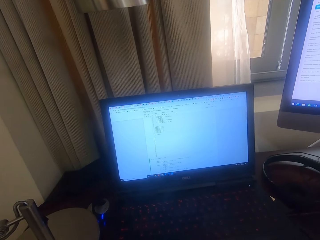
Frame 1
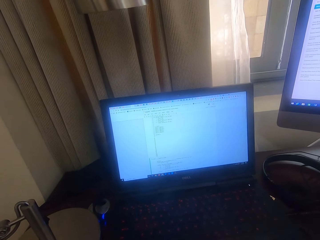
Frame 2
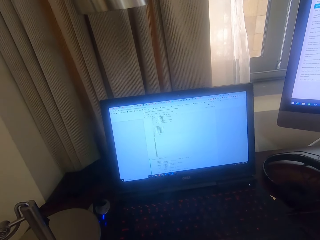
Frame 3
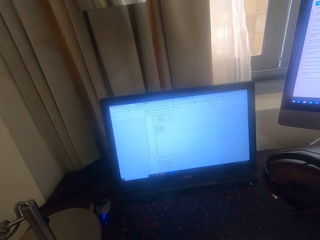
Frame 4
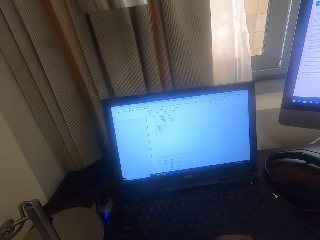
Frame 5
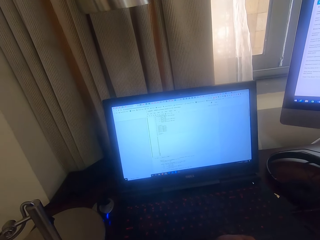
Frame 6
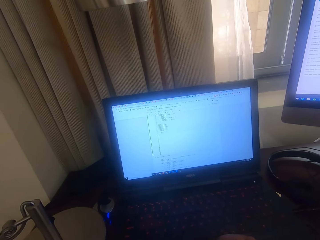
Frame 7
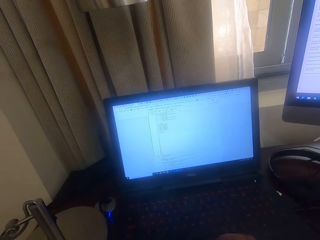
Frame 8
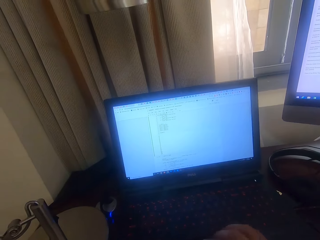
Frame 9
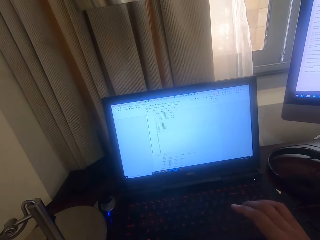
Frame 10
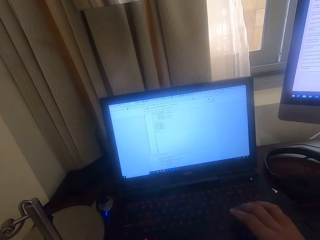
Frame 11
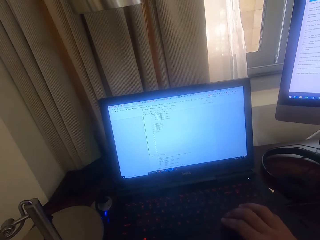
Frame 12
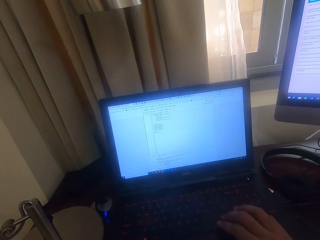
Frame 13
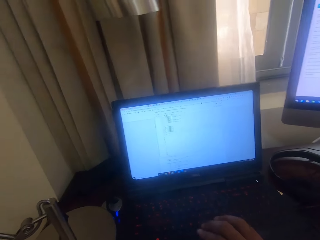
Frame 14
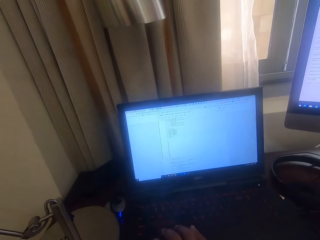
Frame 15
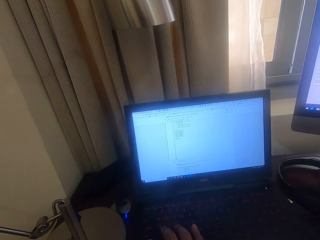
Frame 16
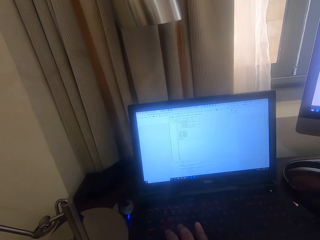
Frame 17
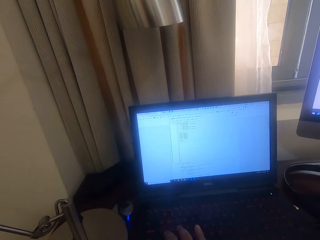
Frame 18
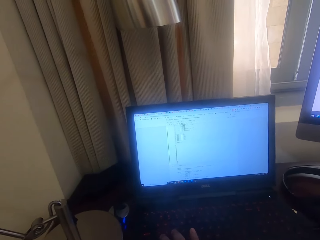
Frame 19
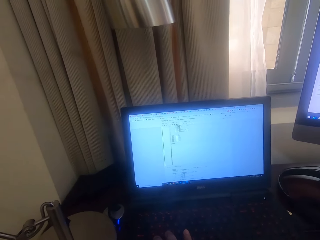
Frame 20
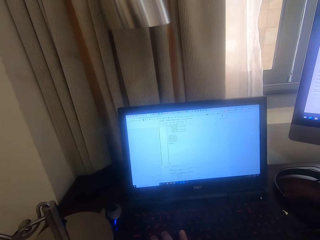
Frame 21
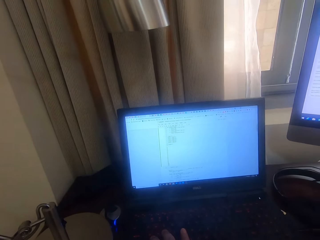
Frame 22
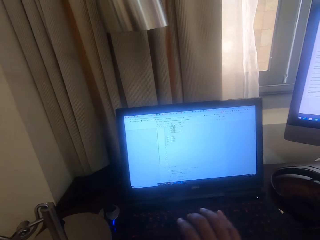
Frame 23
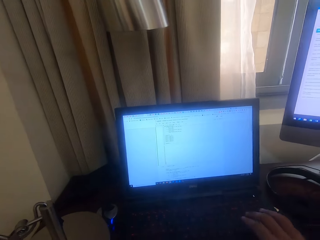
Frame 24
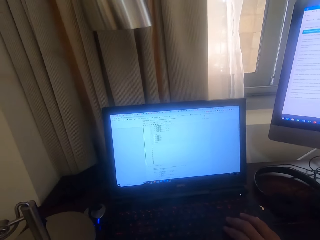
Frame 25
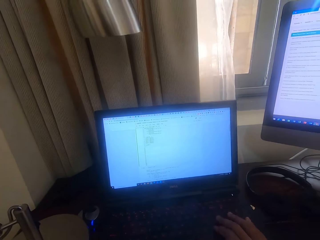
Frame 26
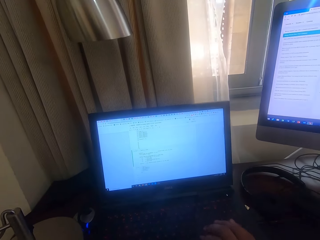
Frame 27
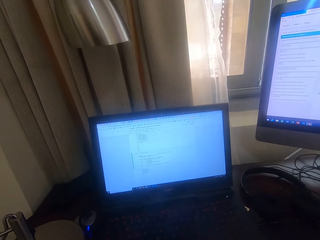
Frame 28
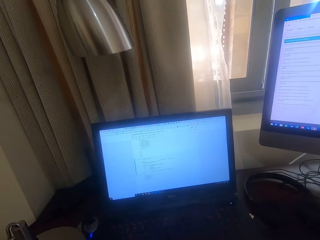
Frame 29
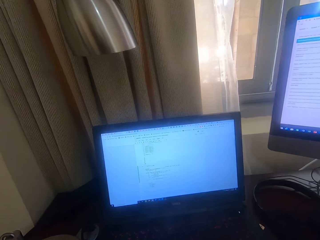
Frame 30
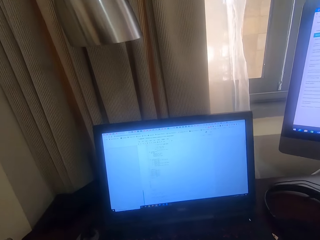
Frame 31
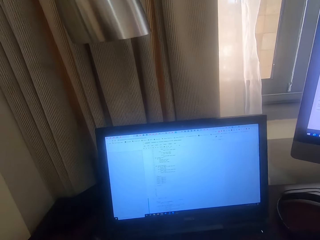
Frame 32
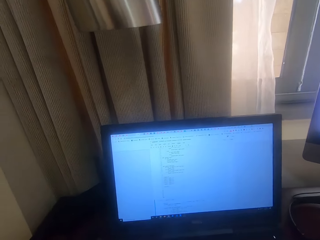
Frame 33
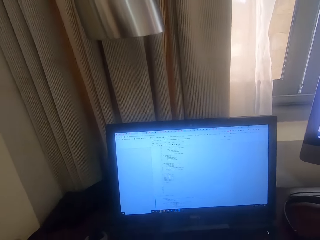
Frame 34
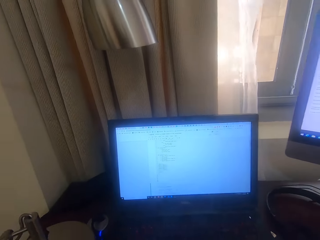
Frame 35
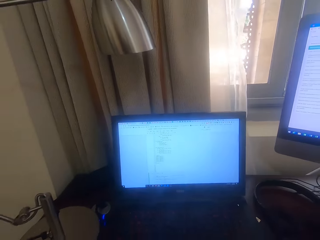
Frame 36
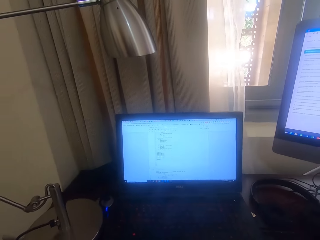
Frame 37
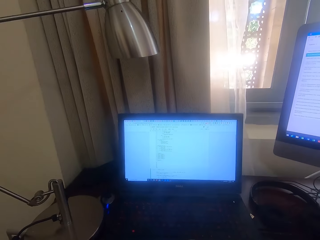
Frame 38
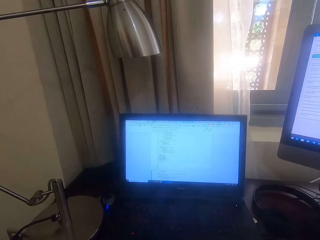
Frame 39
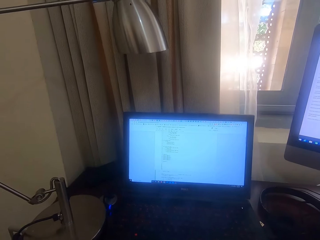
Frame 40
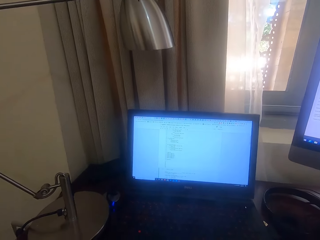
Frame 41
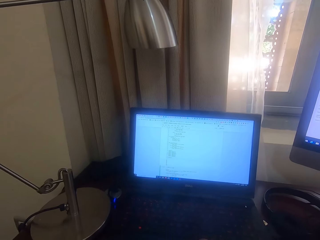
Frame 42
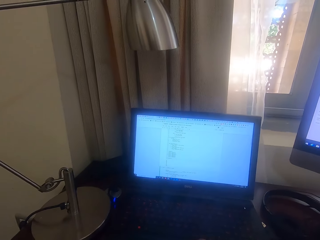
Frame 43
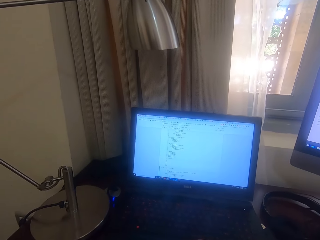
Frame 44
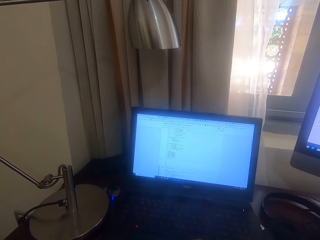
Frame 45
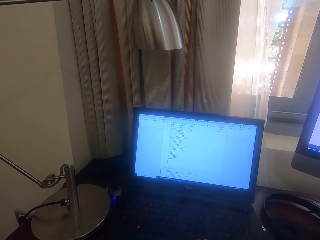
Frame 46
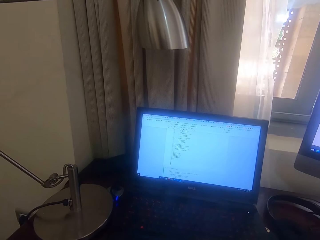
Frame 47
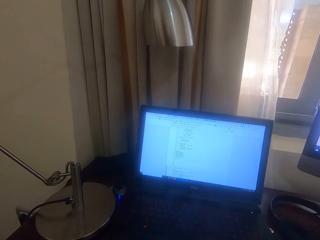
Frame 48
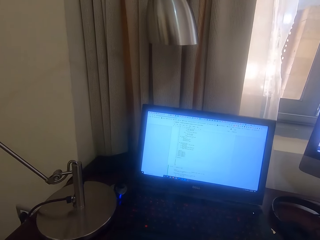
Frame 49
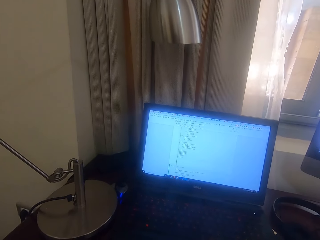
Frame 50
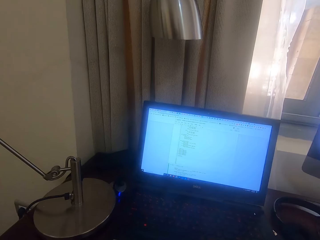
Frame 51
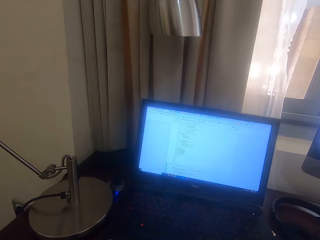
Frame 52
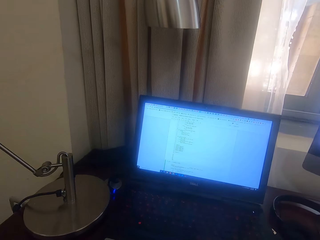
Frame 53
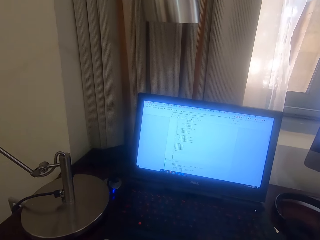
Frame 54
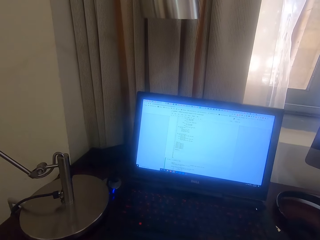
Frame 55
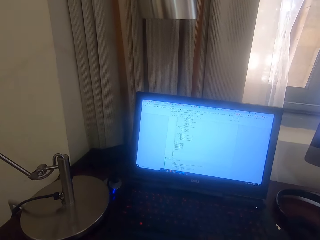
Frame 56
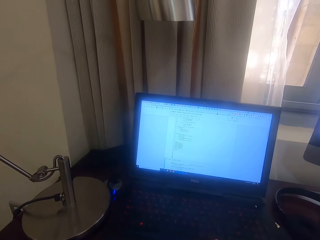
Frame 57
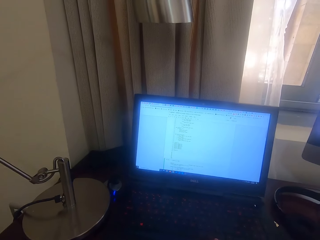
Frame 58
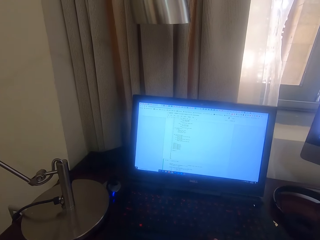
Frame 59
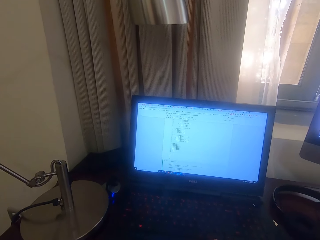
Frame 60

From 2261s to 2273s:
The camera wearer looks at the laptop. They type on the laptop. They look at the laptop. They operate a phone.

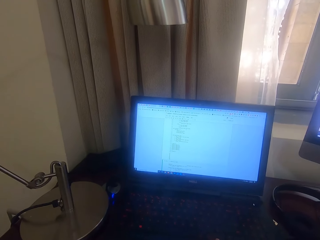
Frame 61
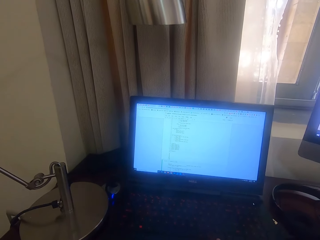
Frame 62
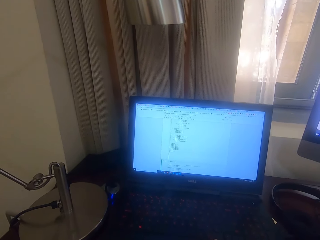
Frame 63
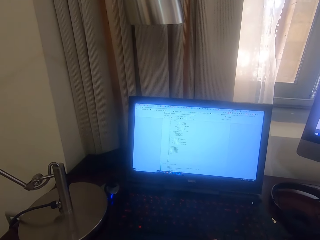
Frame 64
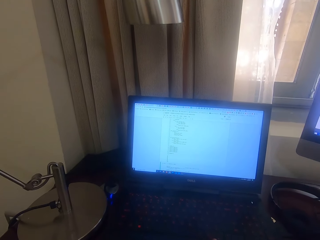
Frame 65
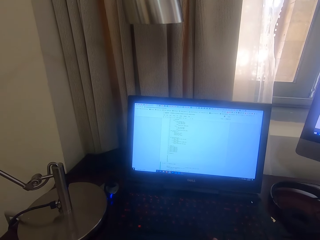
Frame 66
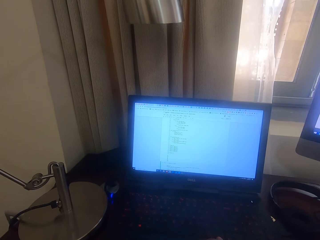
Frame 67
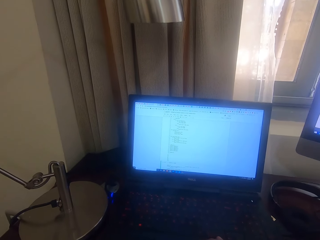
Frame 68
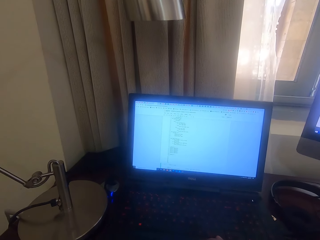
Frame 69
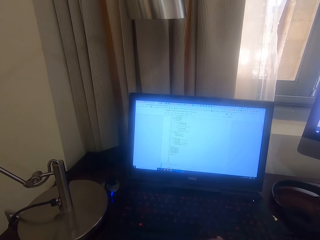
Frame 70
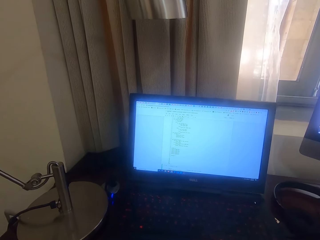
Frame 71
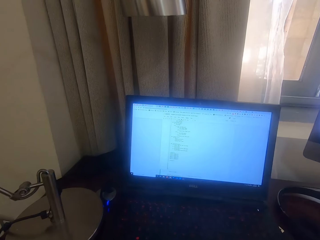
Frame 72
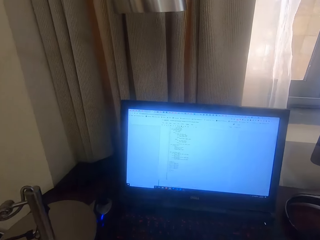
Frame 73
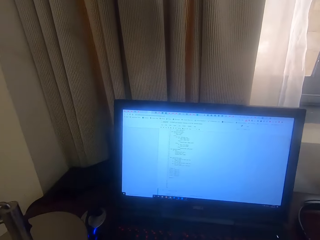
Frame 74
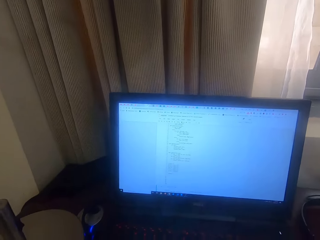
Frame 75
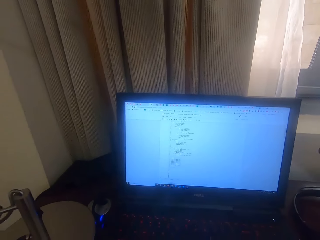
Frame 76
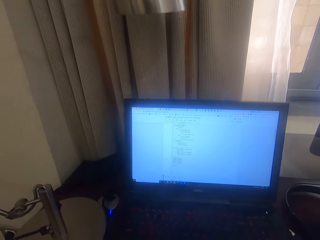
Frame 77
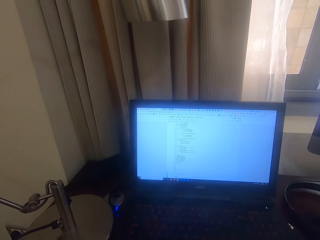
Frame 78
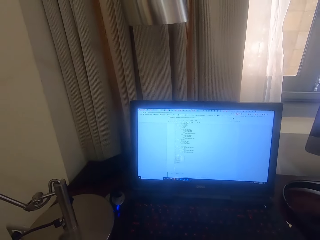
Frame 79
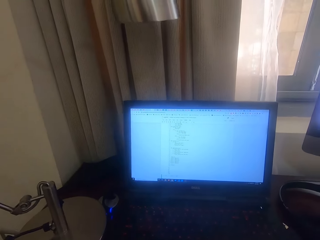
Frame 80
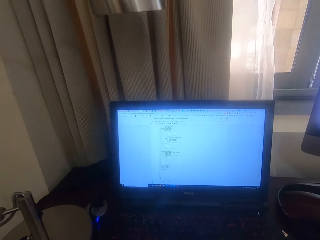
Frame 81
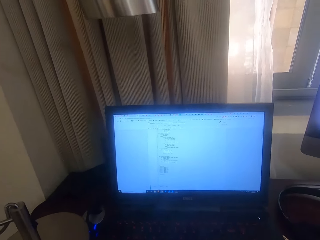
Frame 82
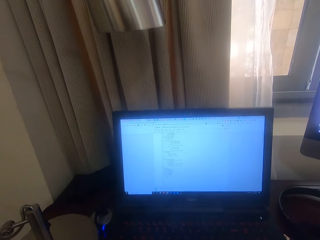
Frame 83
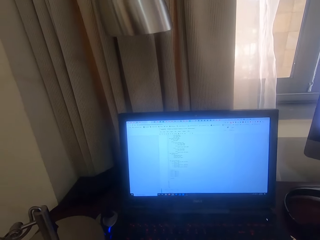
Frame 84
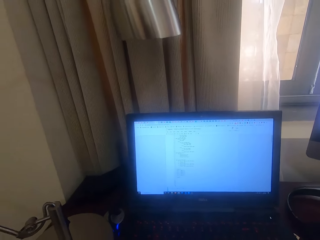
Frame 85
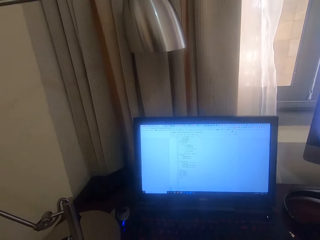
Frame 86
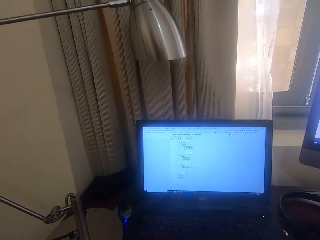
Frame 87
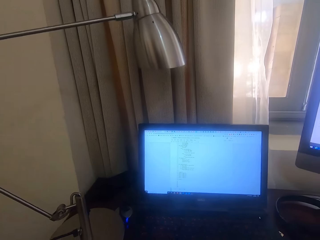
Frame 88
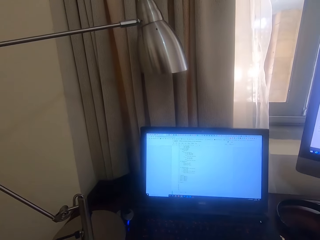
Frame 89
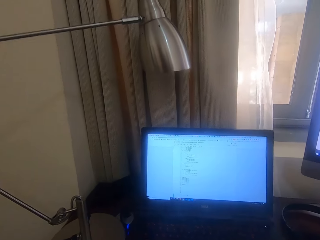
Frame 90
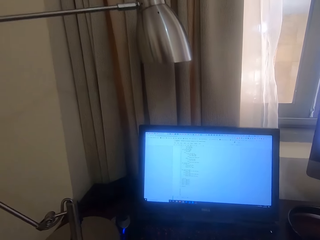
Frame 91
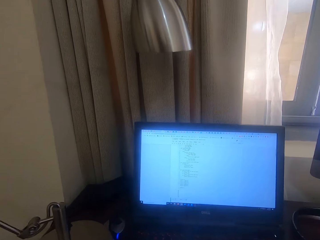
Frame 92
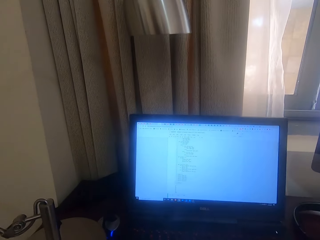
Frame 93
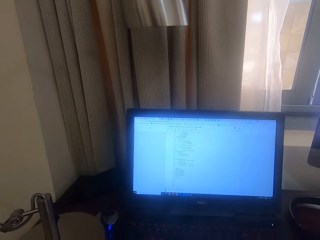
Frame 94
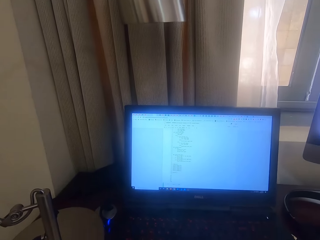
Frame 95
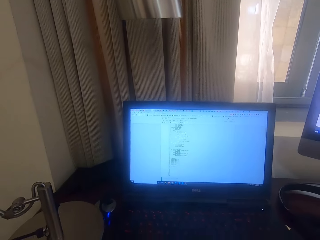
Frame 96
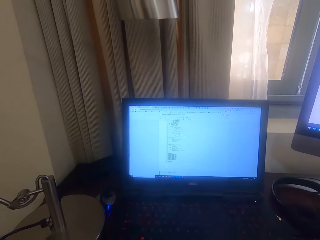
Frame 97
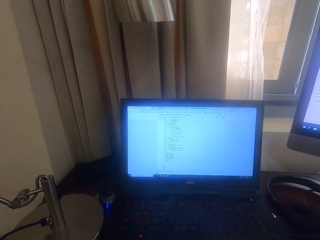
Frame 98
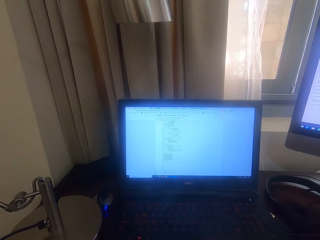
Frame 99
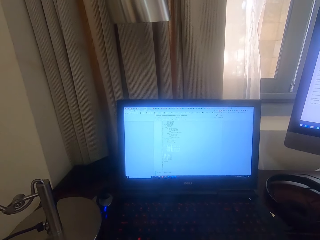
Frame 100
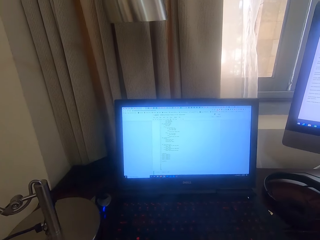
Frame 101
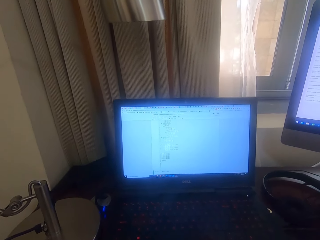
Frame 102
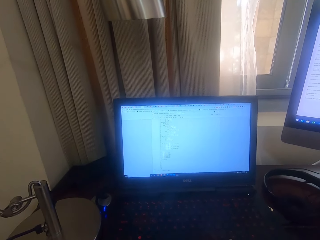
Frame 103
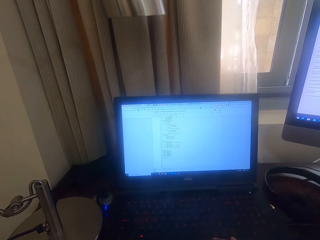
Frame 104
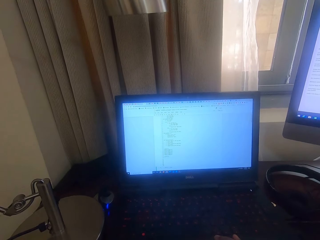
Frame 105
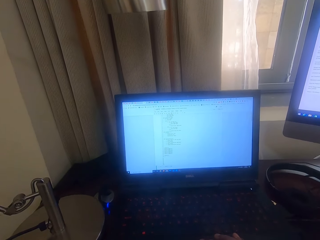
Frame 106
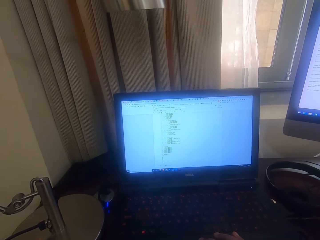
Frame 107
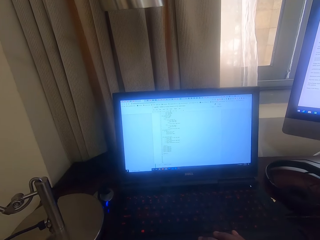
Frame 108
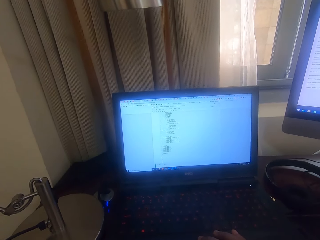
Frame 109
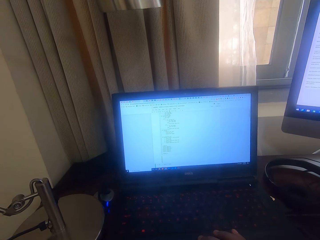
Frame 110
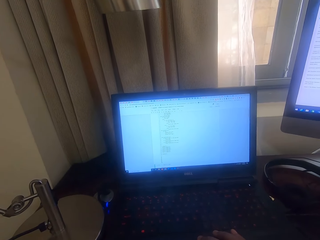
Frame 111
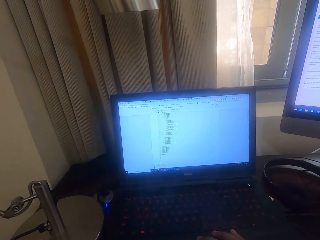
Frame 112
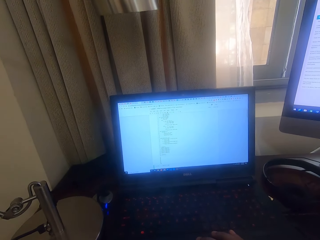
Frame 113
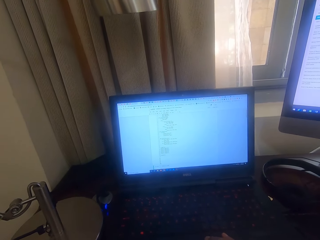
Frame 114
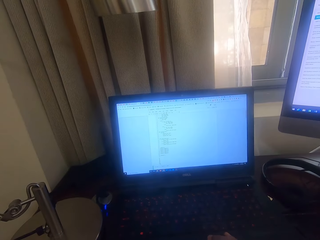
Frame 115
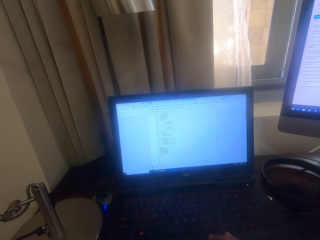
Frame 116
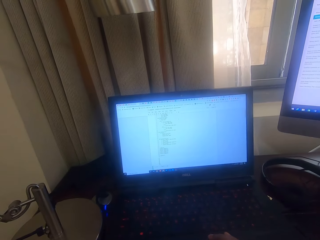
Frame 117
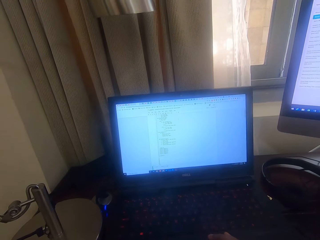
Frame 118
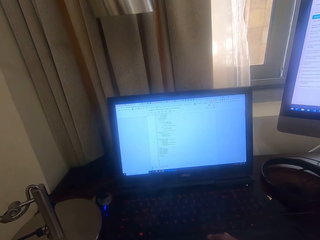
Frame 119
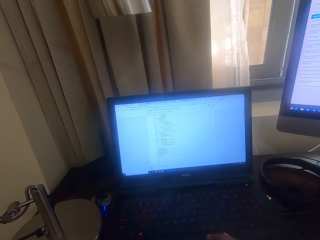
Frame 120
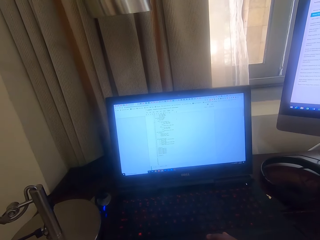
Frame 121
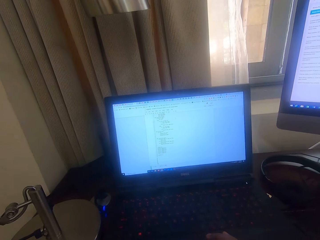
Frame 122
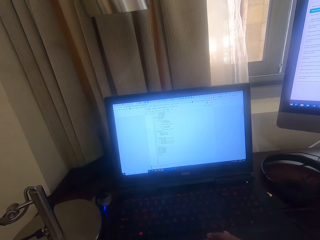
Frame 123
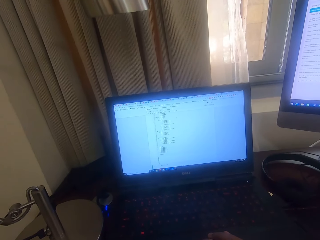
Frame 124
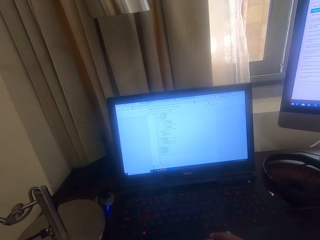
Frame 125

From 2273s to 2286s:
The camera wearer reads from a desktop screen.
